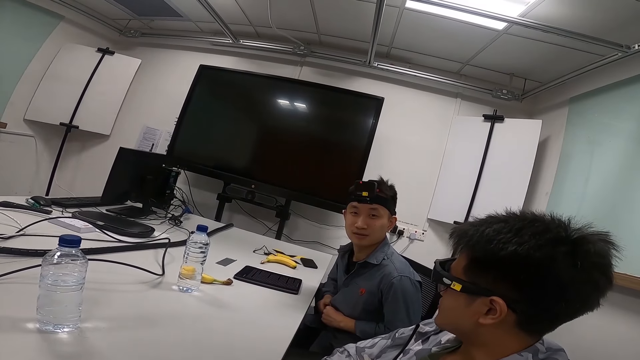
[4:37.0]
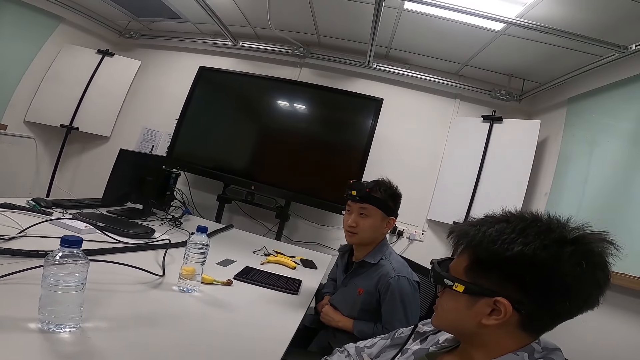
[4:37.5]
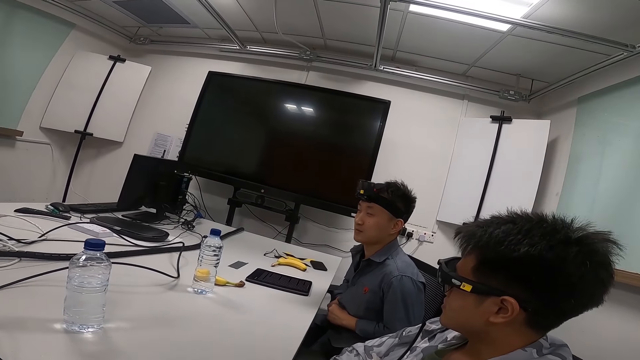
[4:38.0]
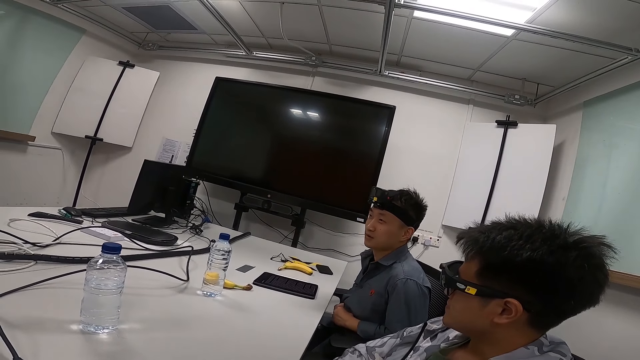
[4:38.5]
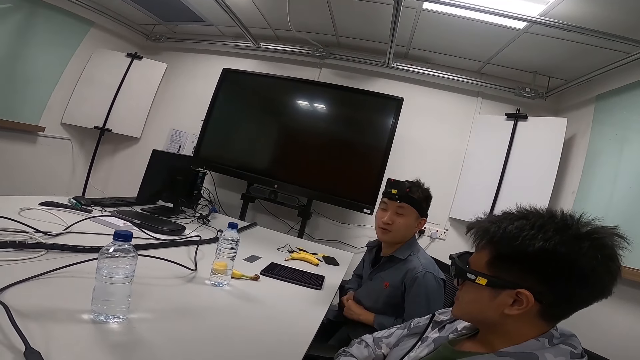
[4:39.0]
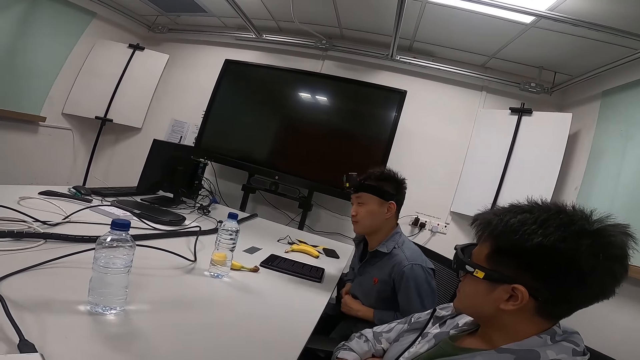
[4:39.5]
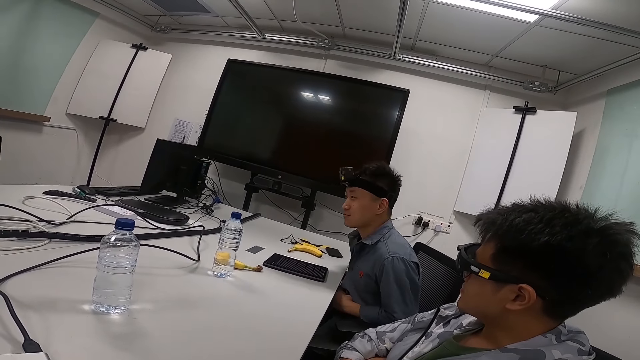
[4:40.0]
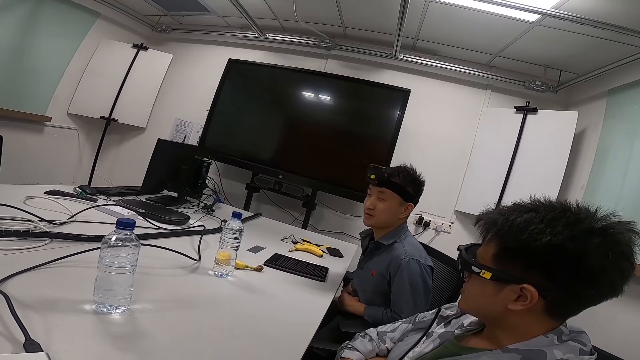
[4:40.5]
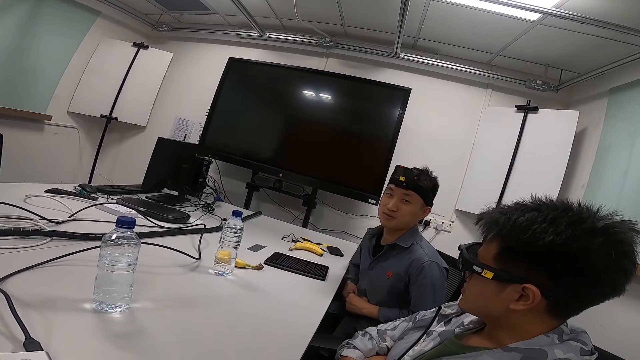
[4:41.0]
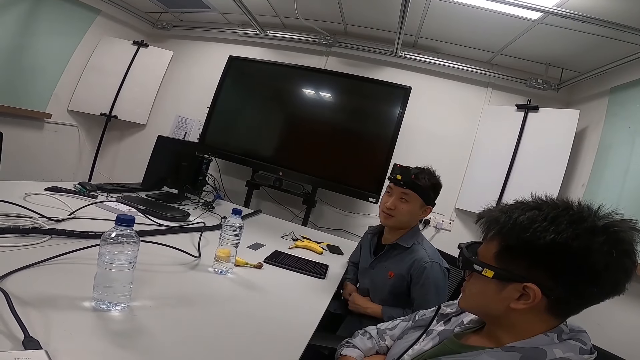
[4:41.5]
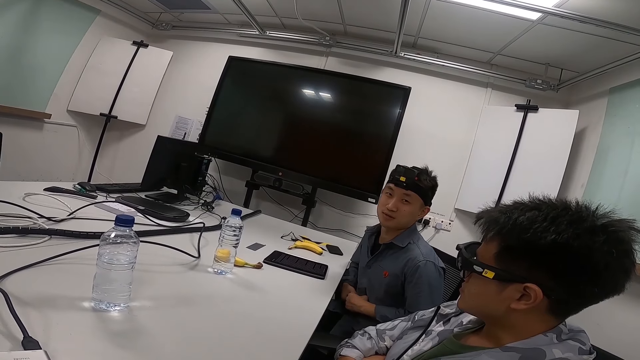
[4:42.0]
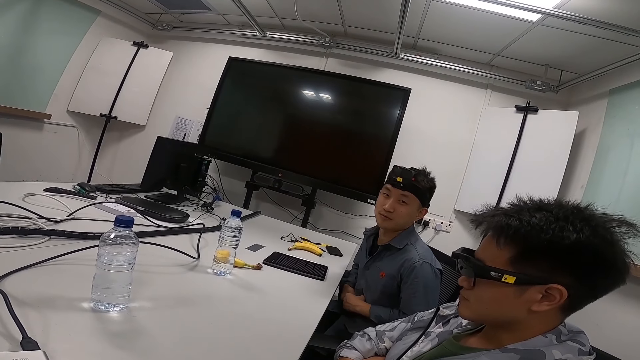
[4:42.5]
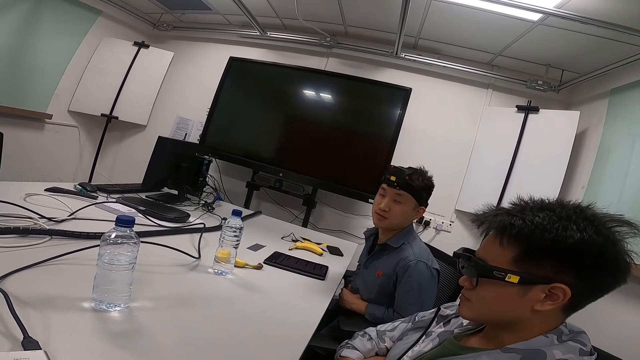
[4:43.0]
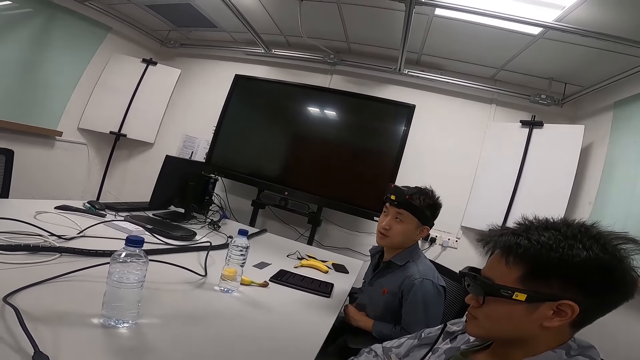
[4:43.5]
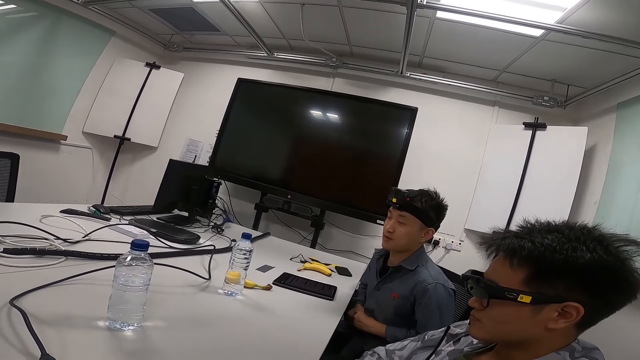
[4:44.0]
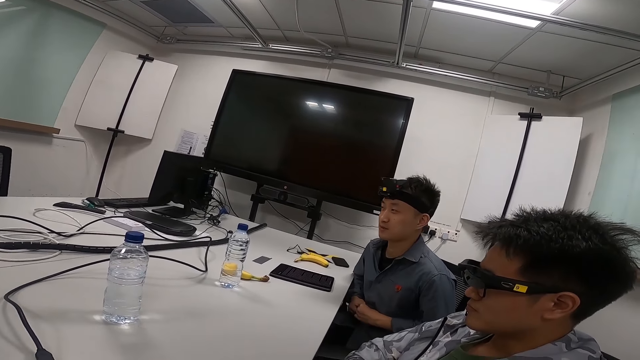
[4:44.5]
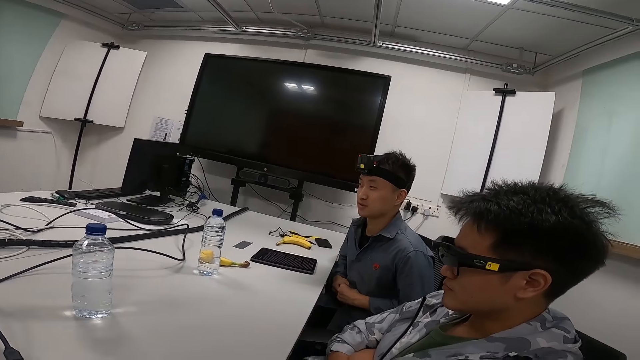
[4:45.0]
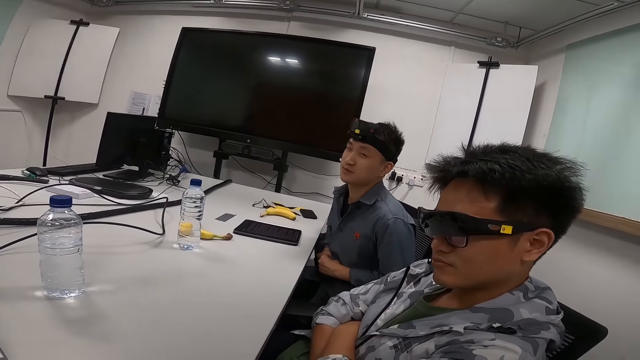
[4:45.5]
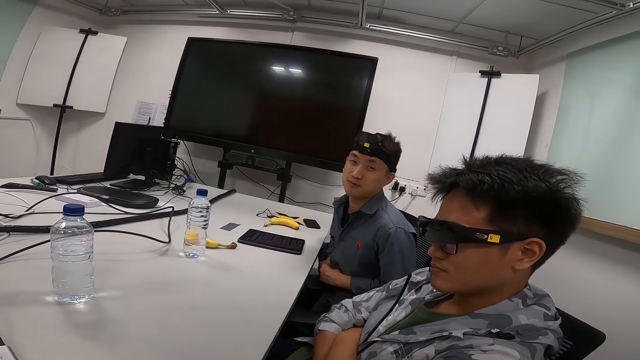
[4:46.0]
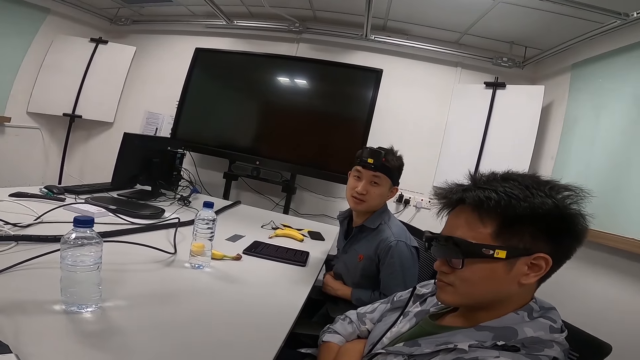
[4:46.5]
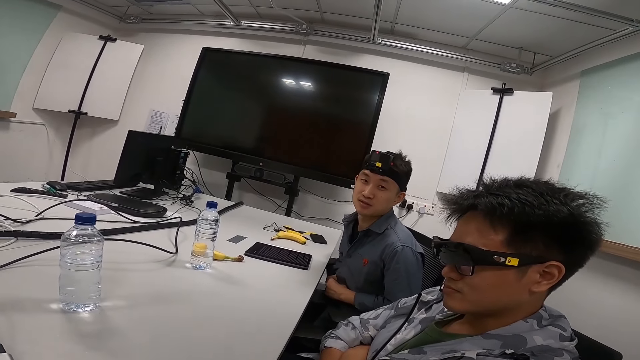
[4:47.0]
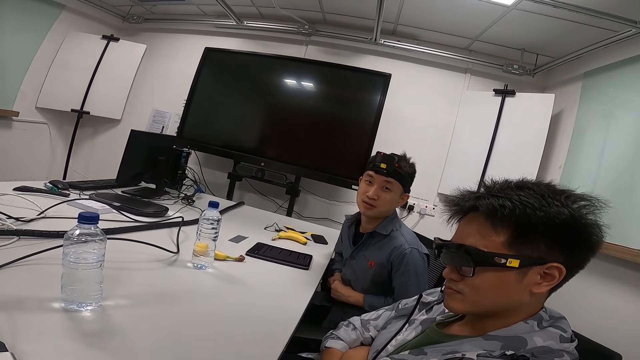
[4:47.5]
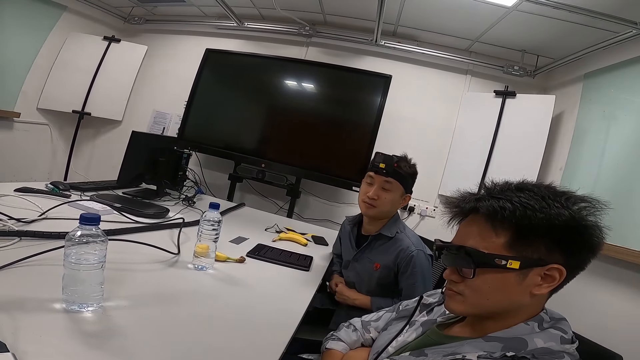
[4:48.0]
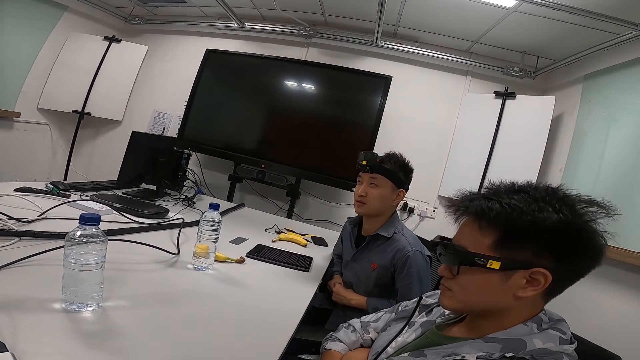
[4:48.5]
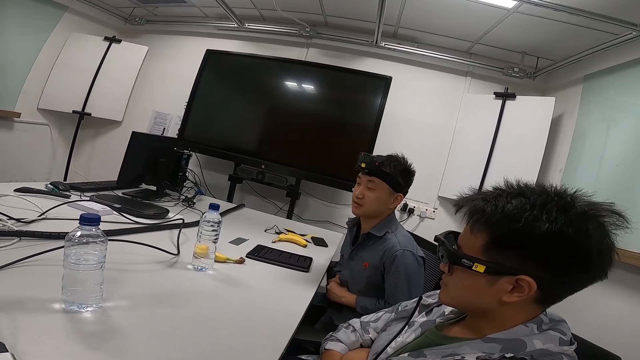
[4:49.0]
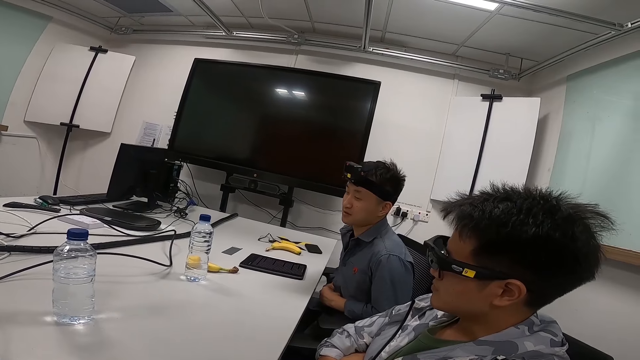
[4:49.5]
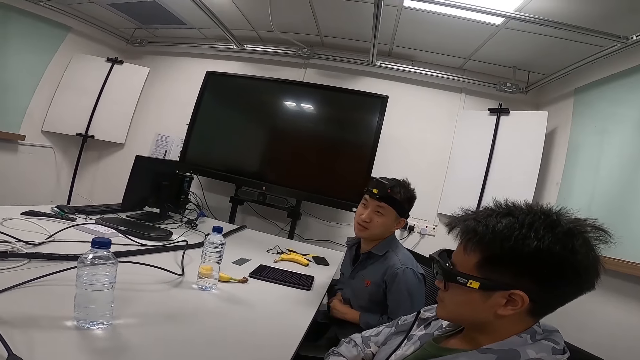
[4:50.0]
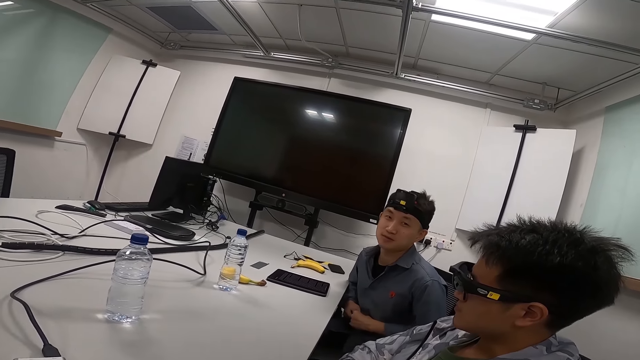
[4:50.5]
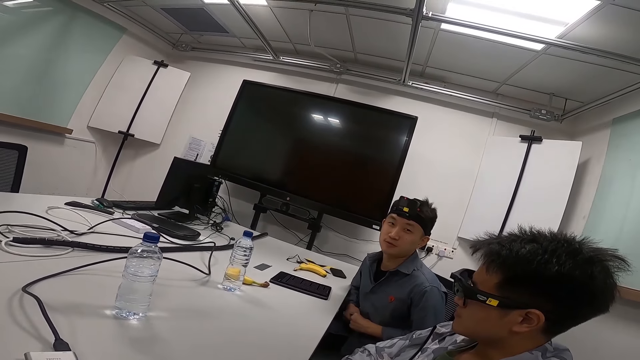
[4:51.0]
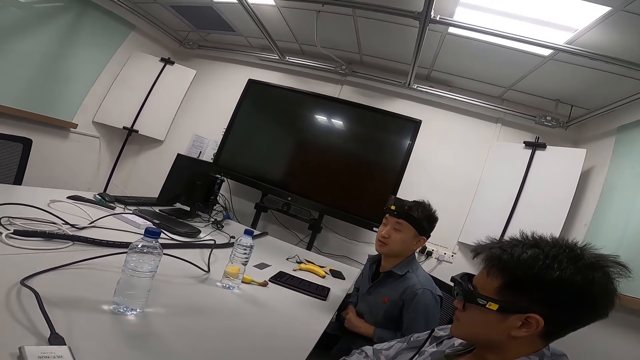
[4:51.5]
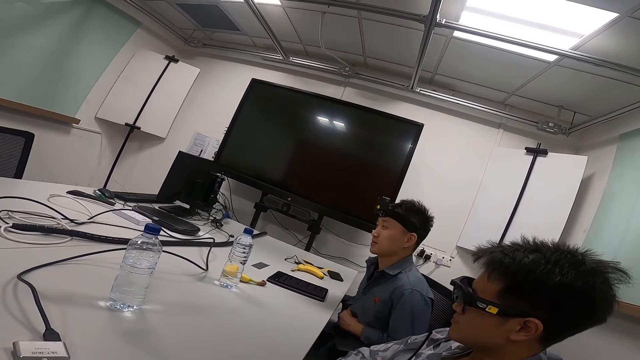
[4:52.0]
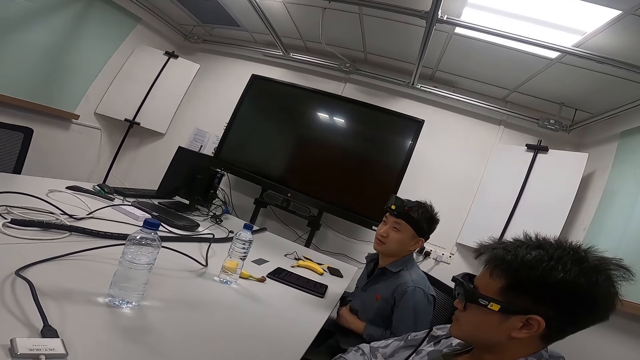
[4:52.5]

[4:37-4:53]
Someone is responding. The person is answering the camera wearer.

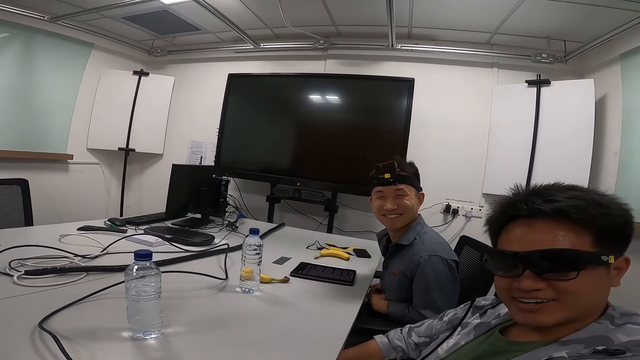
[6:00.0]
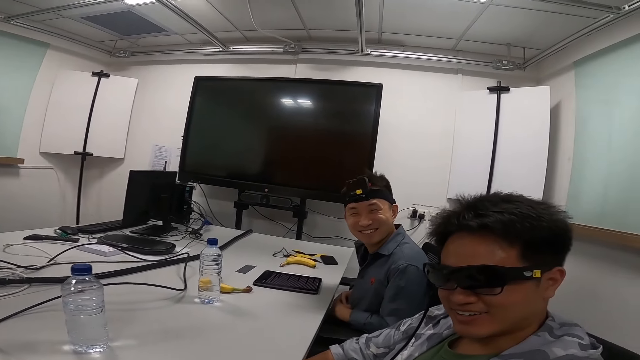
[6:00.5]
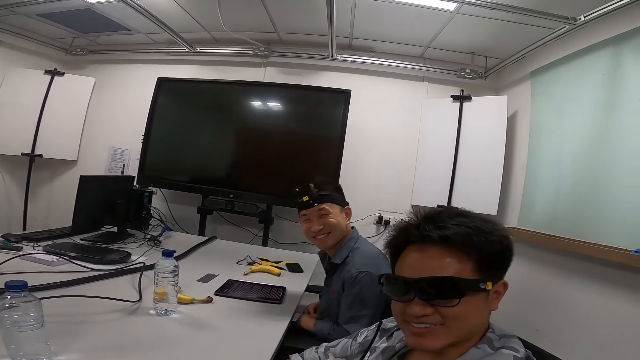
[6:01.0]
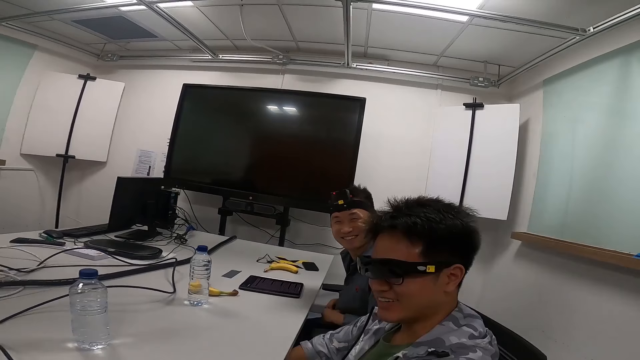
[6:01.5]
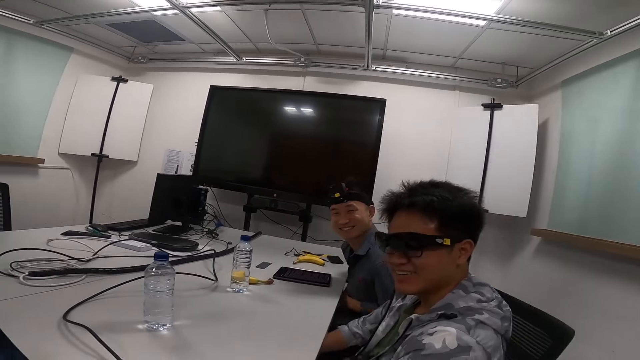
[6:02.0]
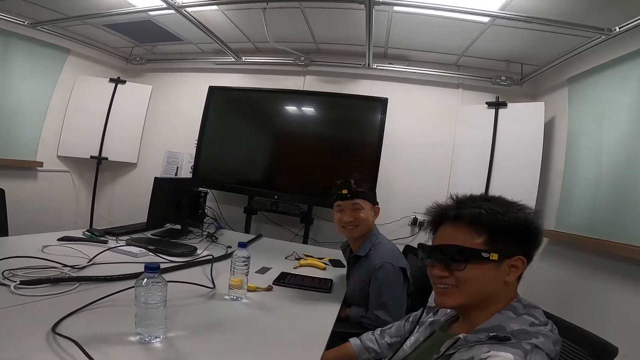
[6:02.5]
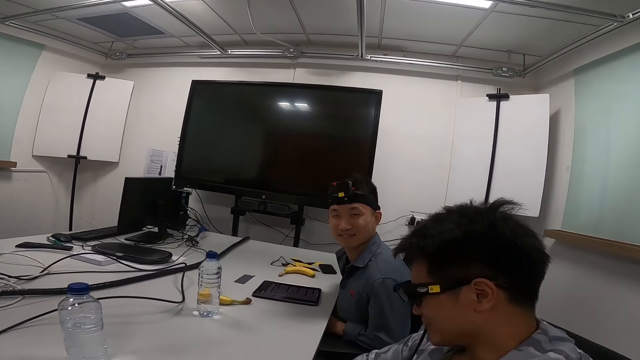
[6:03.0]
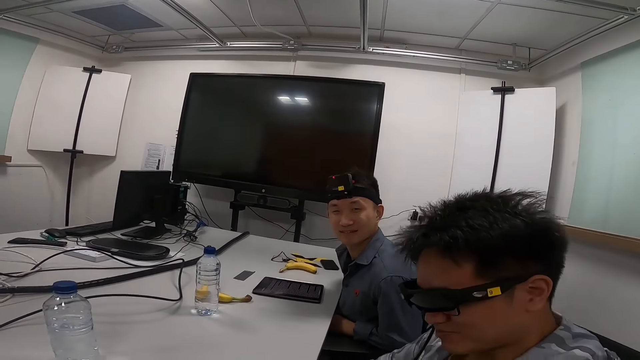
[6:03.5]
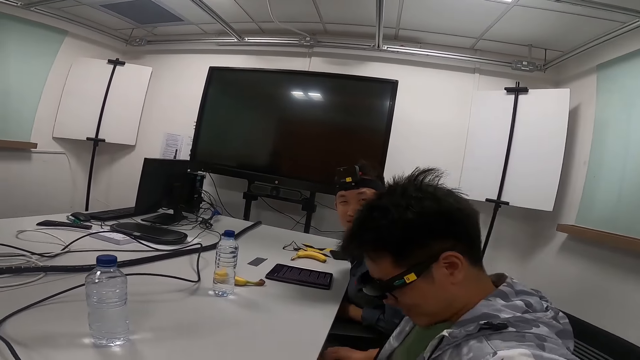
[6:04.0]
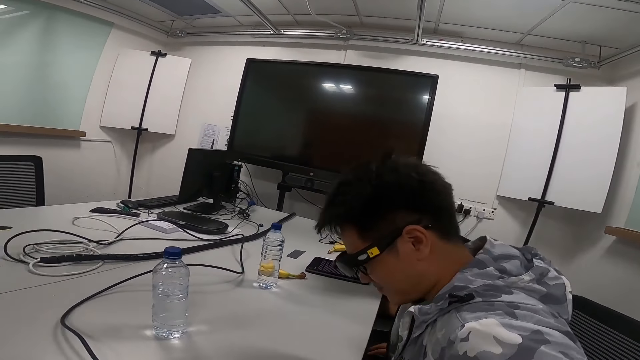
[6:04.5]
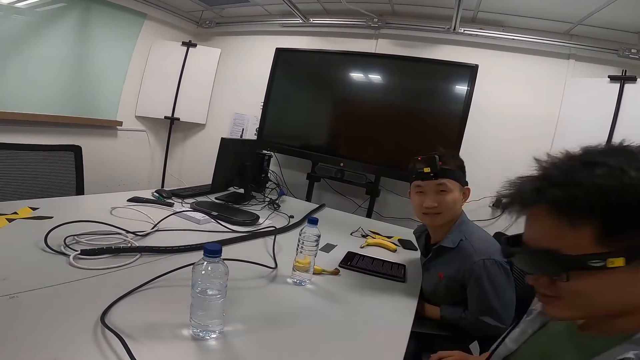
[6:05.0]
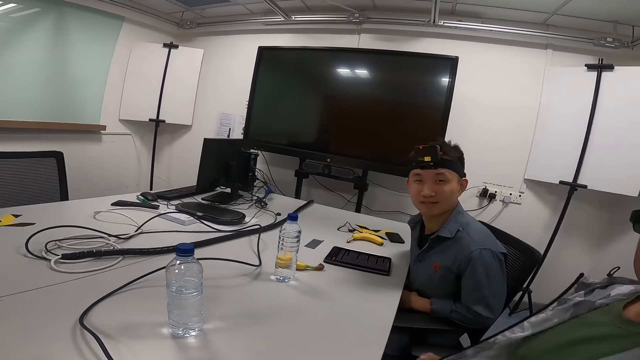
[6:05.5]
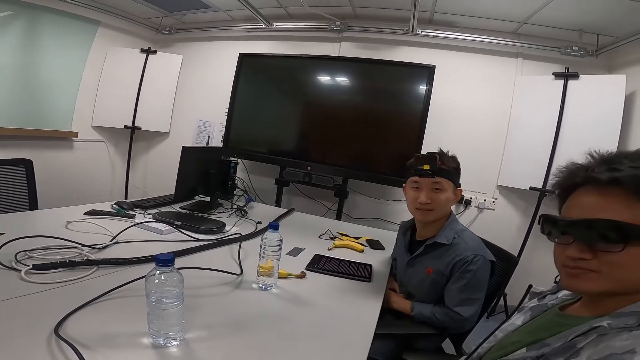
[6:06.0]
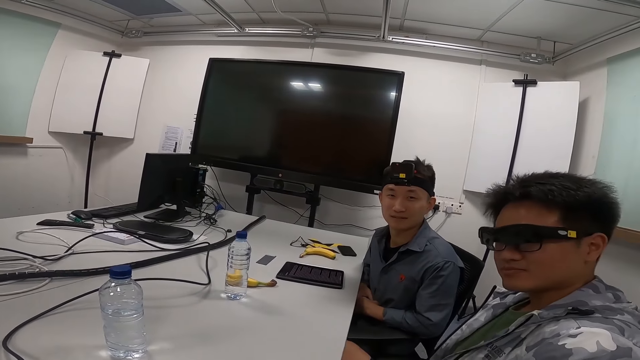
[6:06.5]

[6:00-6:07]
The camera wearer is laughing. They are asking a person questions.
